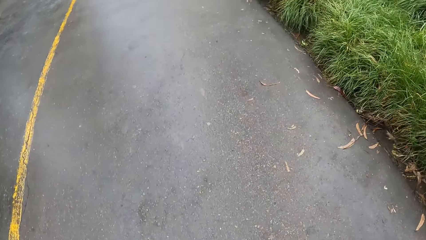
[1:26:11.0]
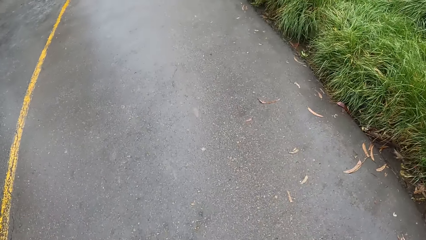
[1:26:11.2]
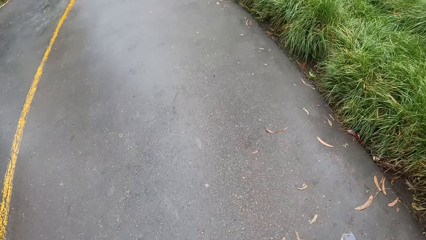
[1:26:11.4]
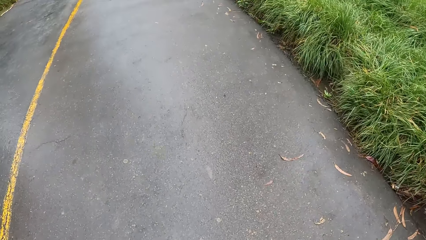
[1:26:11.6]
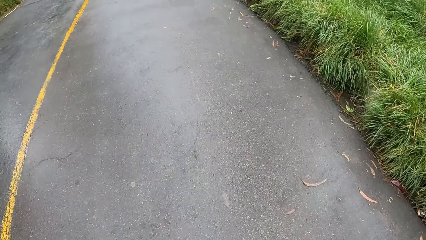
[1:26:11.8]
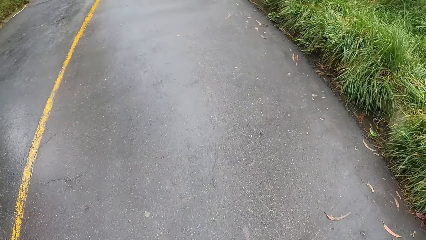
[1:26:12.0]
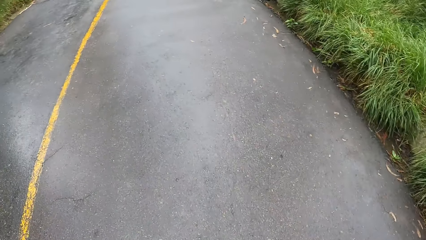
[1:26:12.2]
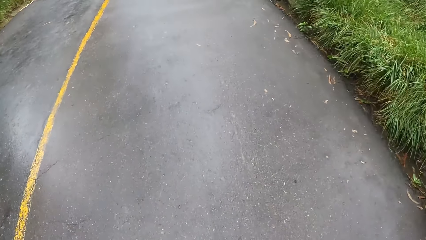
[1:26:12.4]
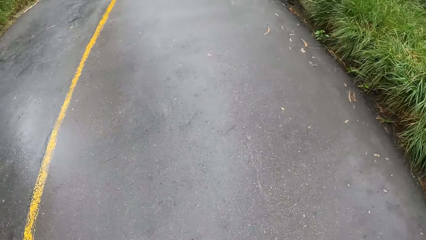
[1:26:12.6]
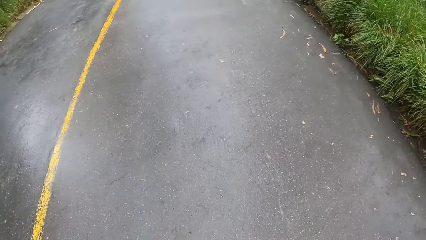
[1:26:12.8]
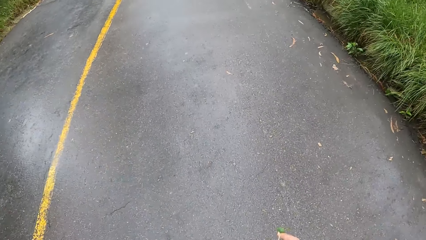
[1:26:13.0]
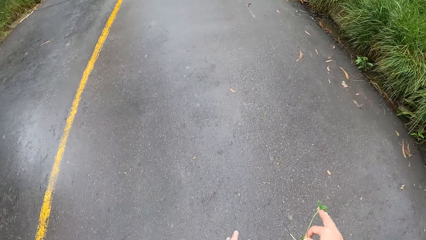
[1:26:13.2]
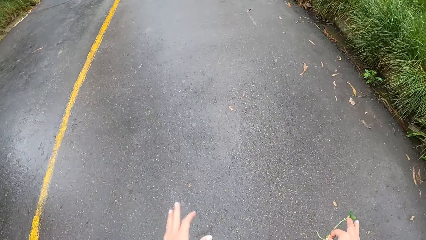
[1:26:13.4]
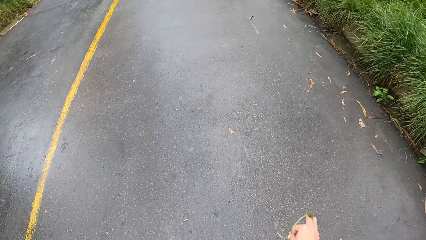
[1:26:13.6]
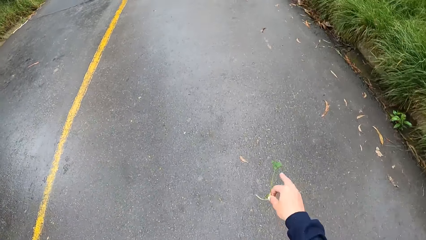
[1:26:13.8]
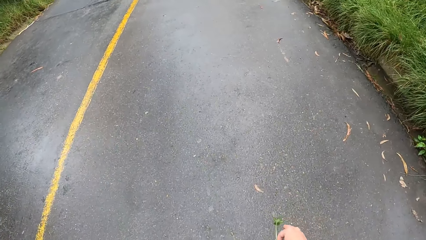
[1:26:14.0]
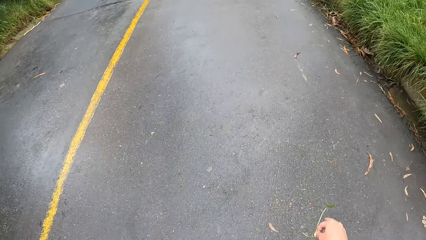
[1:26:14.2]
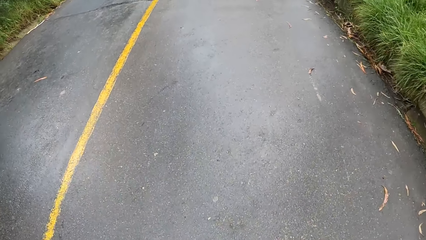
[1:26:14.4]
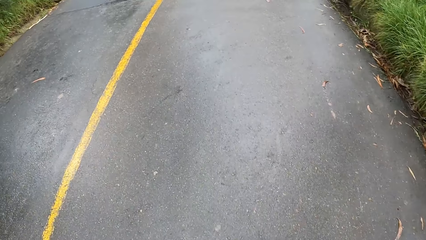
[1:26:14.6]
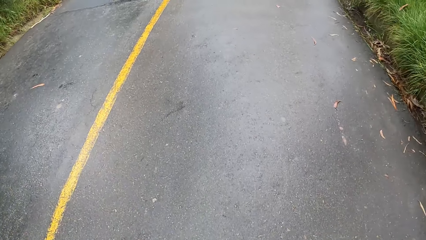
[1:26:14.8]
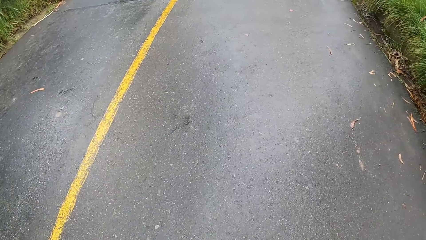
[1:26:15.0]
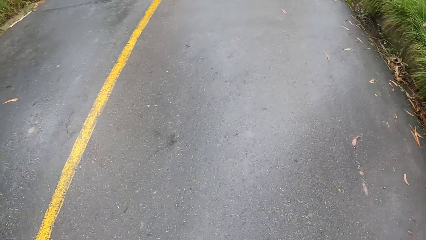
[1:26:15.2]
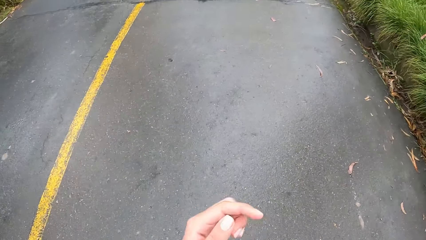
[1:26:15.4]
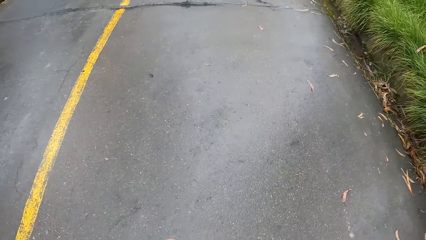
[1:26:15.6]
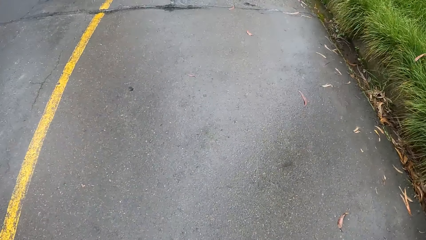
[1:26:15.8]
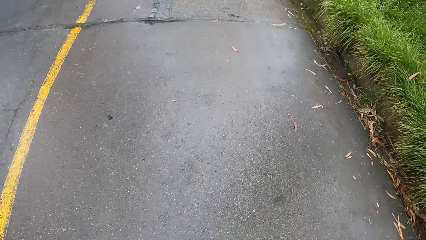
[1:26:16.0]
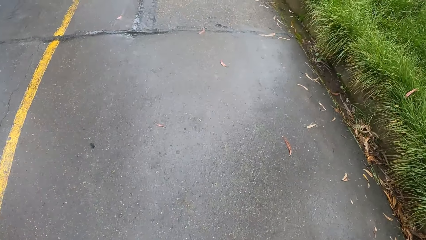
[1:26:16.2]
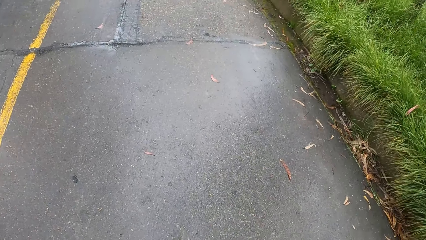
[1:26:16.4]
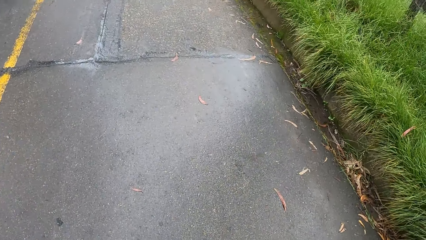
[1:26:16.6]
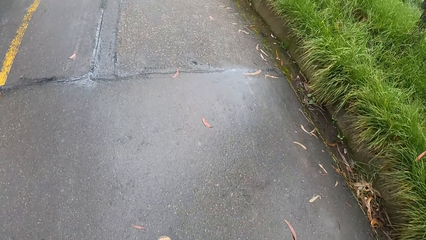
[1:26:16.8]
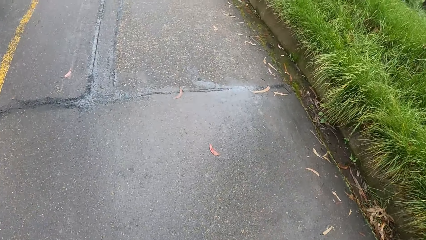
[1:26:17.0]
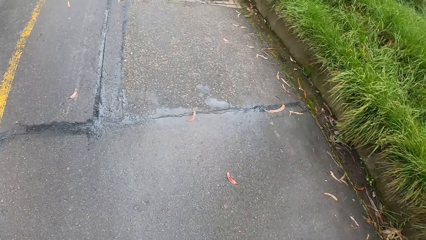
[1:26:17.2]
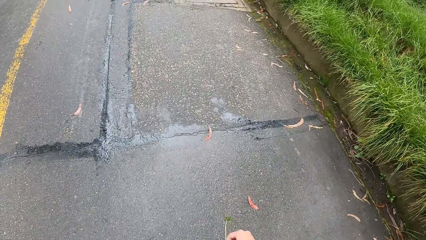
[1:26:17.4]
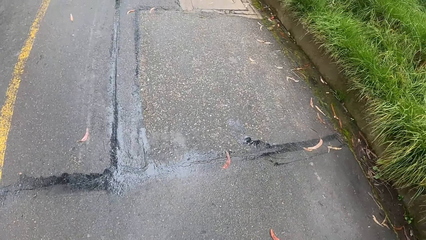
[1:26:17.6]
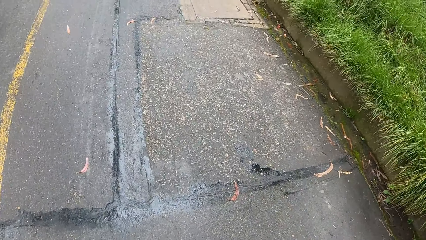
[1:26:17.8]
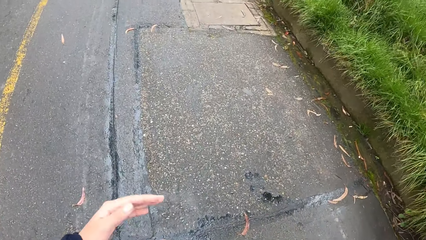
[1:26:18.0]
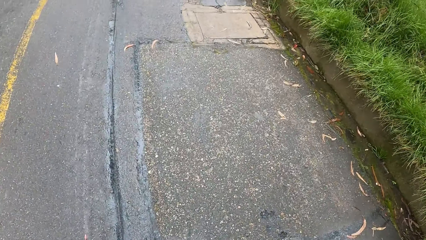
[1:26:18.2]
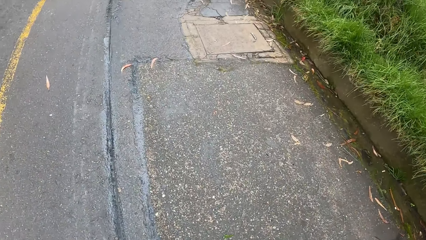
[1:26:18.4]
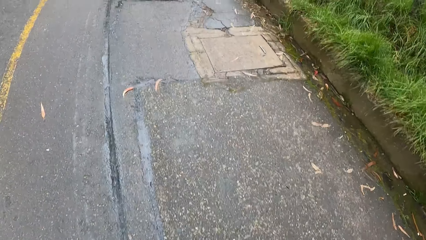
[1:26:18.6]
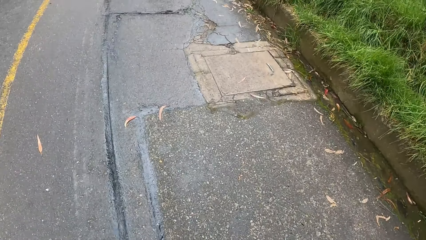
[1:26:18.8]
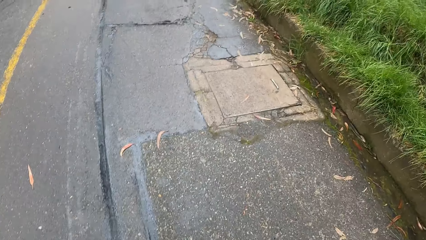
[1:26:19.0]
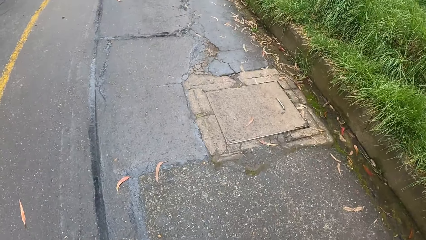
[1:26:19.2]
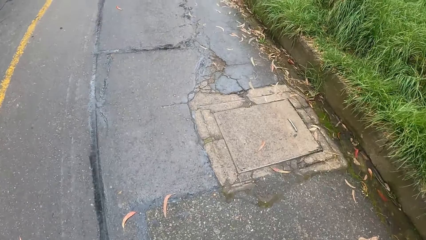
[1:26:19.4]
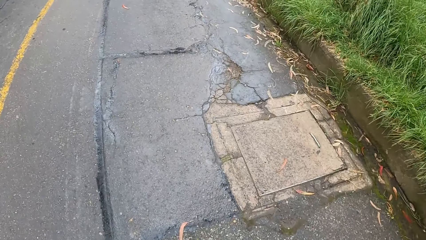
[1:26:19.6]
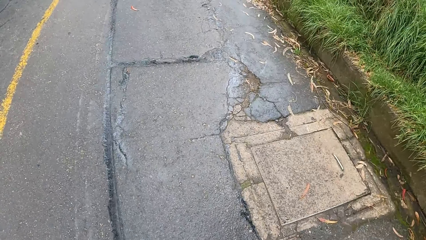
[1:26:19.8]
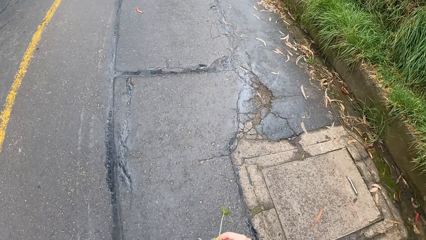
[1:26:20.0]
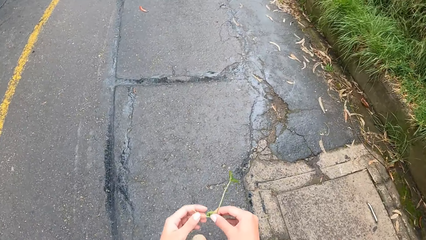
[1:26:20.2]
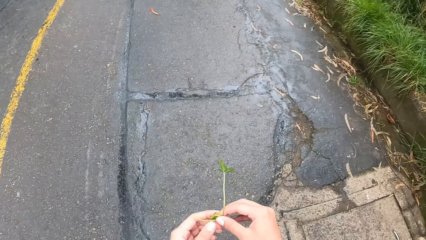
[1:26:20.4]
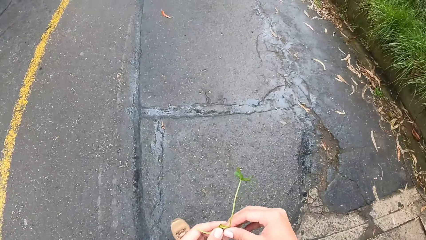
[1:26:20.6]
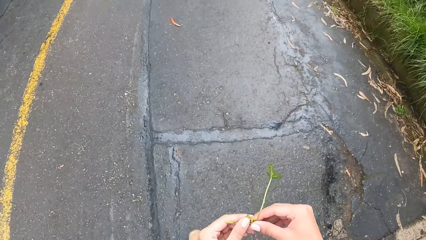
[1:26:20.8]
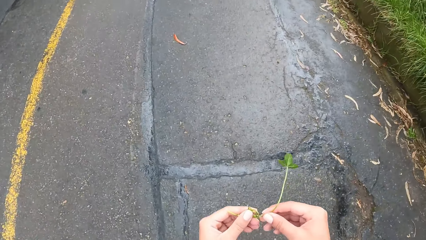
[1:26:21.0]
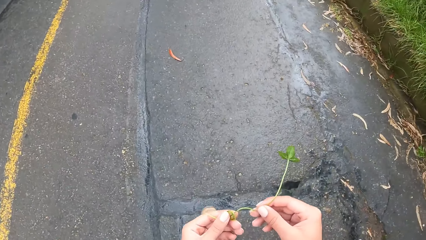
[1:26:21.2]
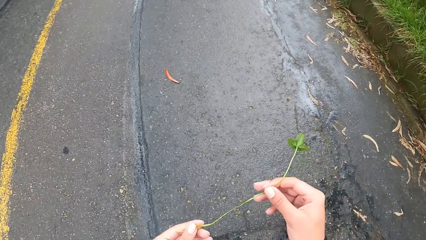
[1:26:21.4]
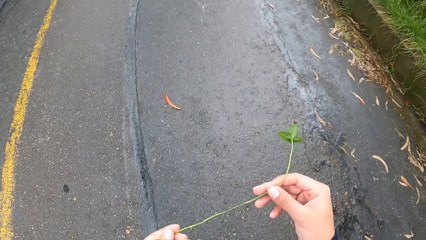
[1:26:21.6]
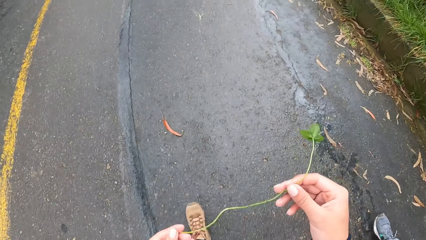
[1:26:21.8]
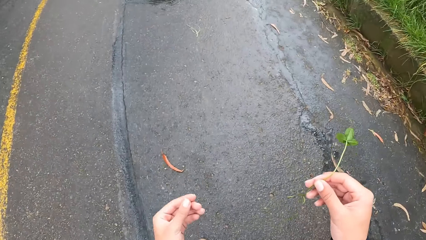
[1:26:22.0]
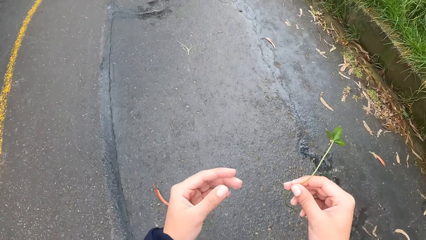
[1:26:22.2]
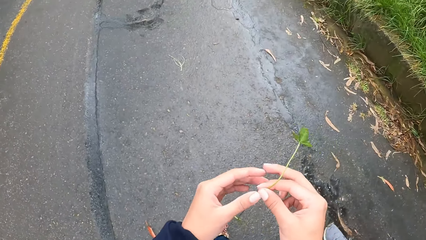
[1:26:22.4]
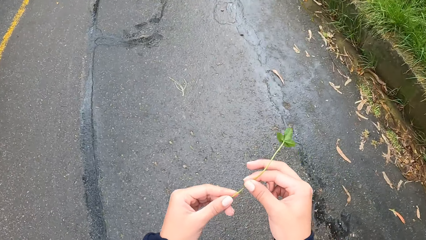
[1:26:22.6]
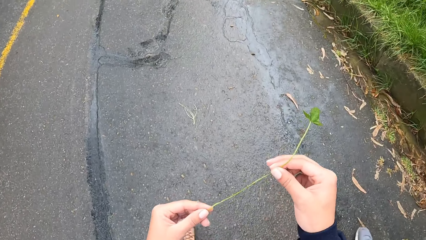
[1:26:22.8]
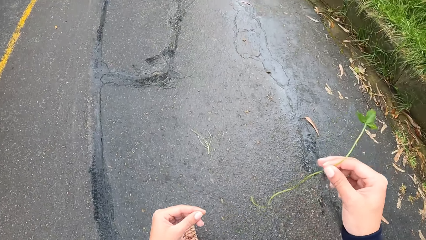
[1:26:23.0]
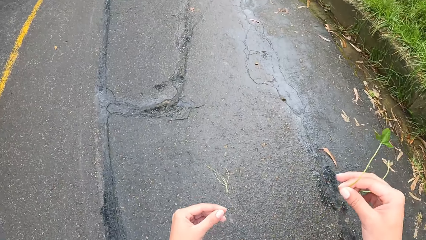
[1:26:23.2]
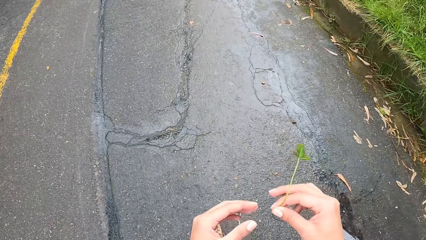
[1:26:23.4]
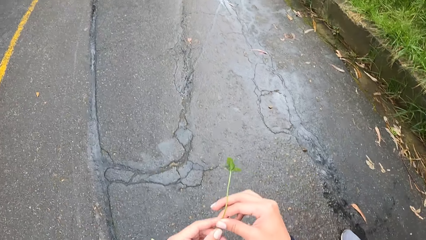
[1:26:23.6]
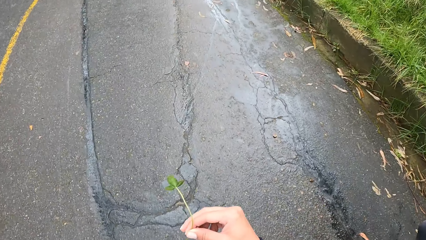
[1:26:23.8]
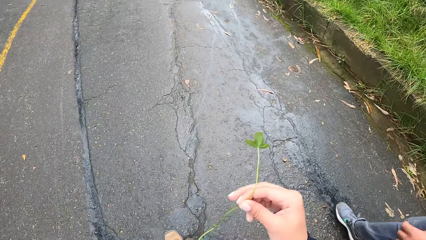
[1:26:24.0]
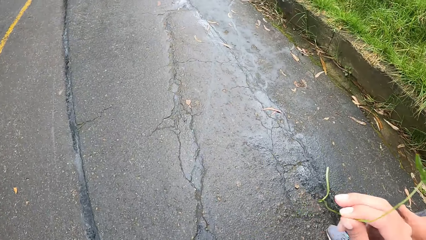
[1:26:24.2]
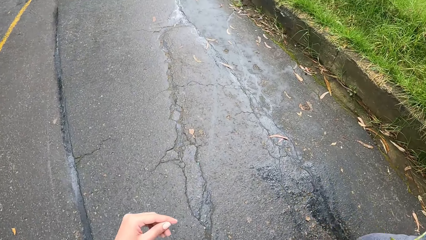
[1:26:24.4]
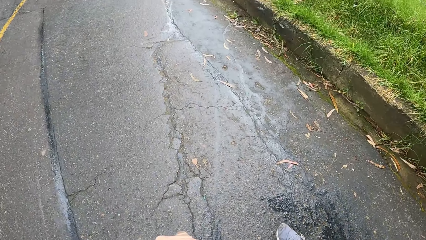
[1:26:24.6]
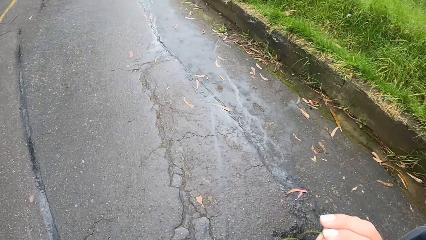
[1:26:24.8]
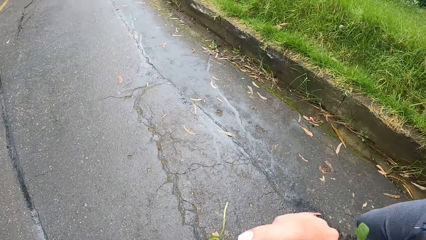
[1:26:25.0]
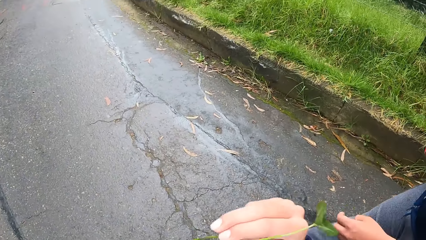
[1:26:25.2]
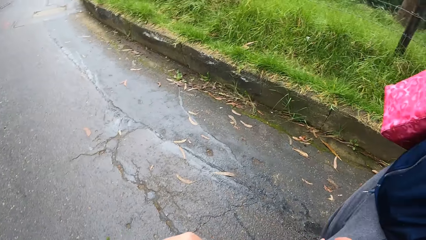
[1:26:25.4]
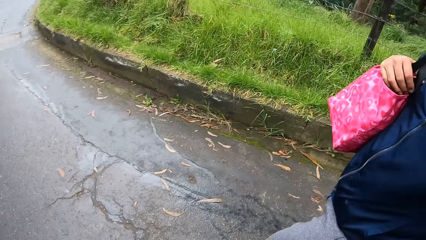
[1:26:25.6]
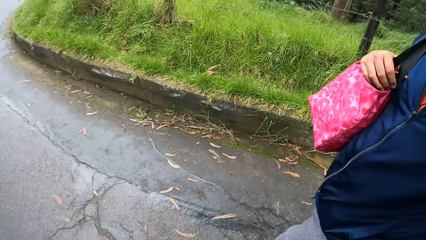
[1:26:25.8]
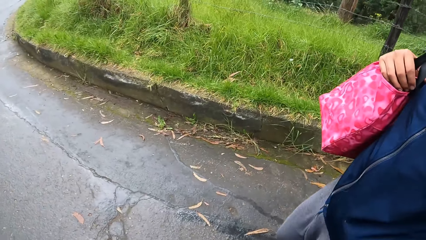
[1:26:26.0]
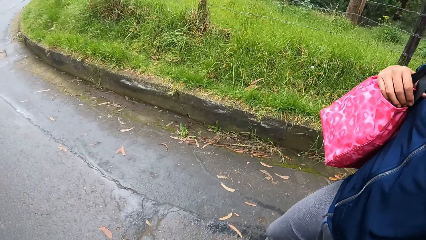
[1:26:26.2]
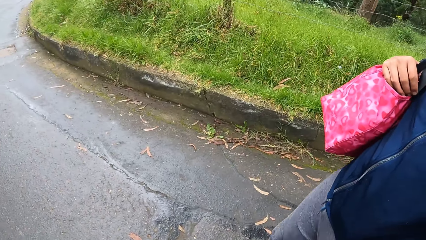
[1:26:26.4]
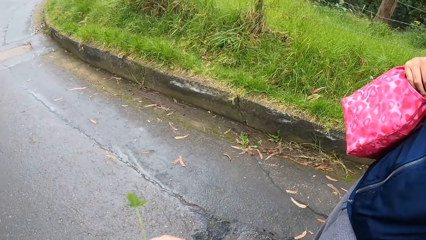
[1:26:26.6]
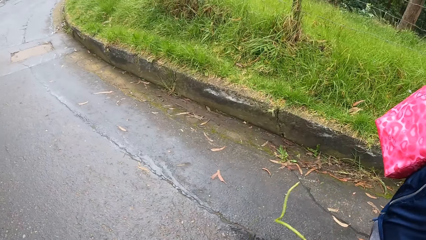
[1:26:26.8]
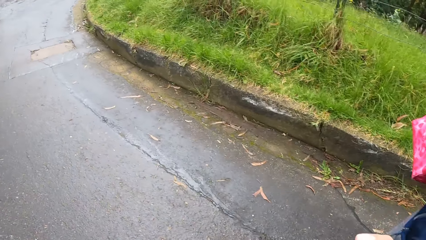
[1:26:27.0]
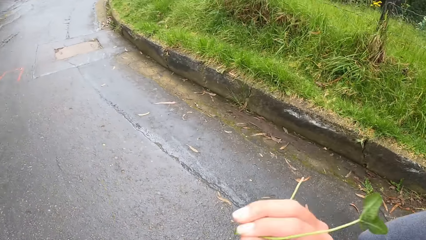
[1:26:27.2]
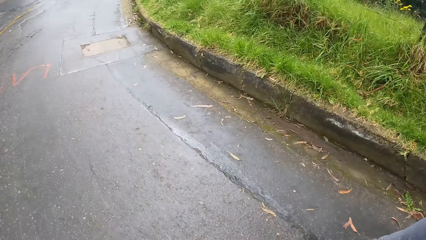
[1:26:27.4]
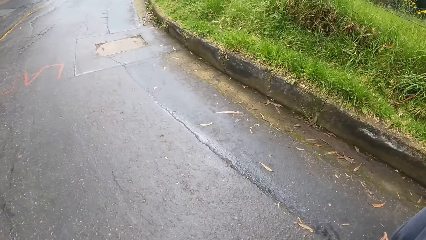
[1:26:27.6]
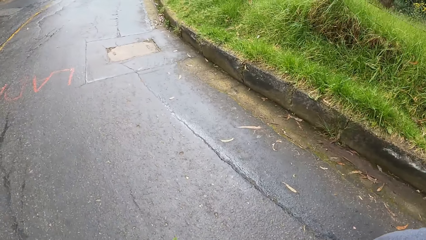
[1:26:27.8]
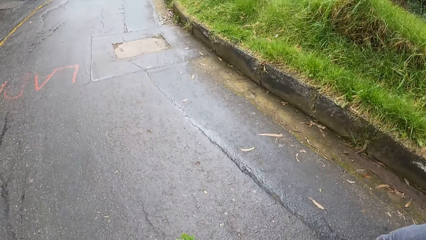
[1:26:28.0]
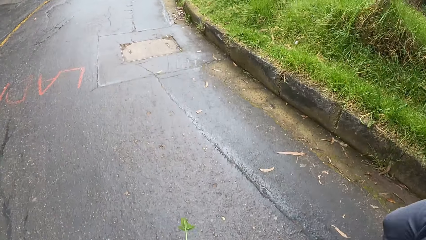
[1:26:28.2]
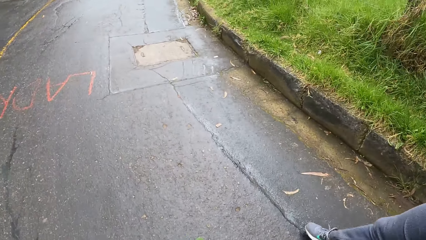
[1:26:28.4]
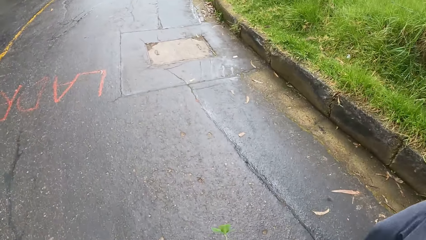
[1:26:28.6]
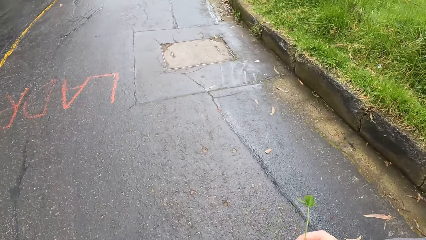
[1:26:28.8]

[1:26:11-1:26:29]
The camera wearer walks on the road. He holds a leaf. He adjusts the leaf on his hand with his left hand. A lady walks on the road.
